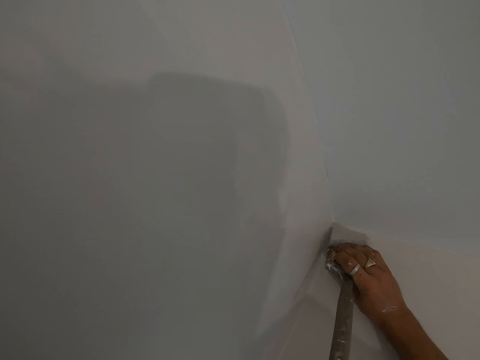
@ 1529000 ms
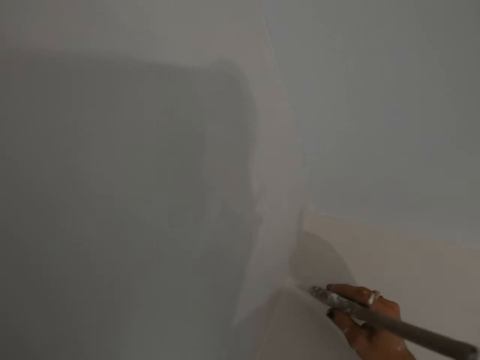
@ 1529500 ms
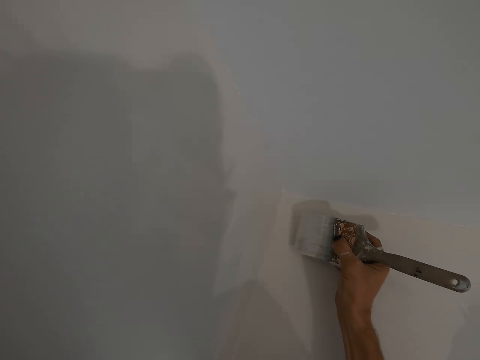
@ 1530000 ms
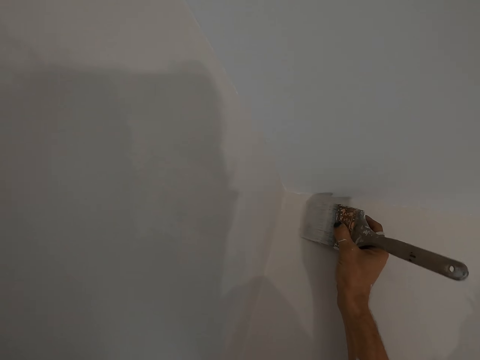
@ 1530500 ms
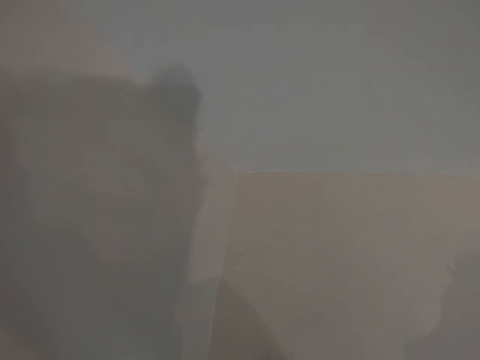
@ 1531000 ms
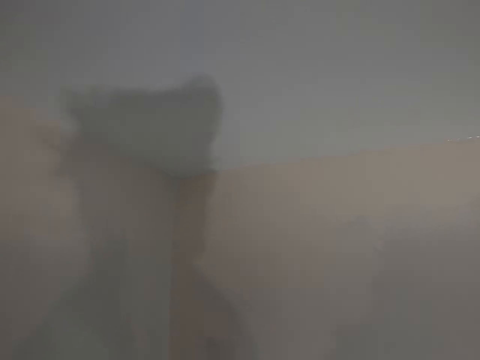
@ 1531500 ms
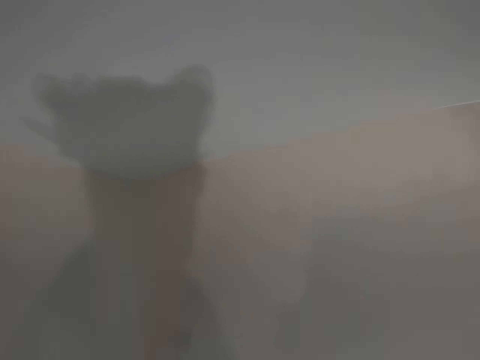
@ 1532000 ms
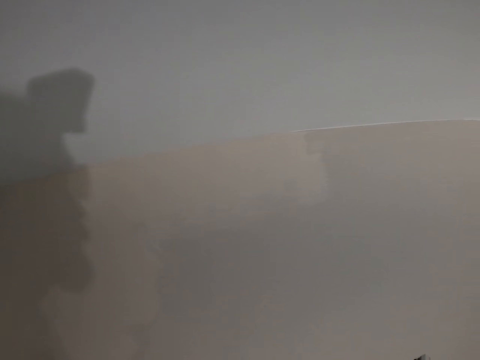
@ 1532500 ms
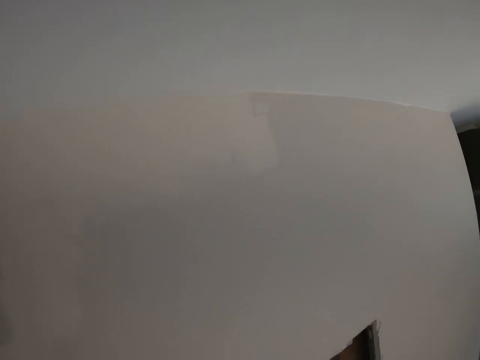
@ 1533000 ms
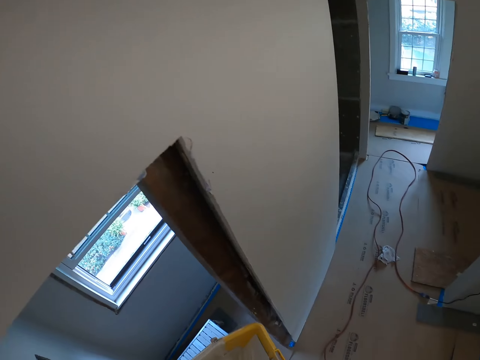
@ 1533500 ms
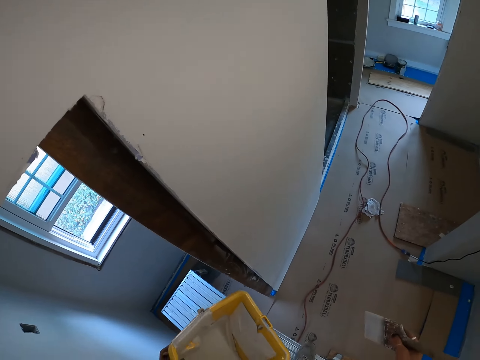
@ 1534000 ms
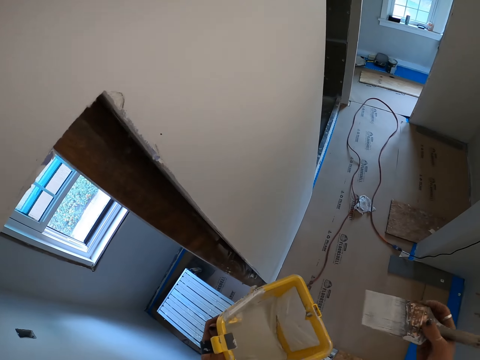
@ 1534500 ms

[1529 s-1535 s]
The camera wearer dips the paint brush in the paint tray. They walk around the room.

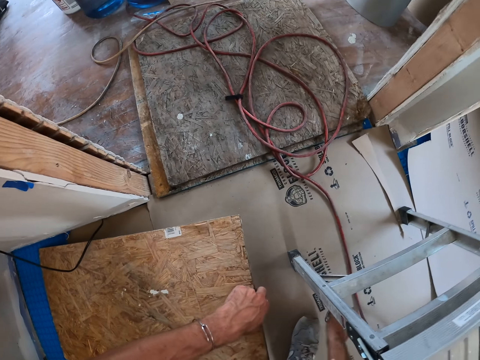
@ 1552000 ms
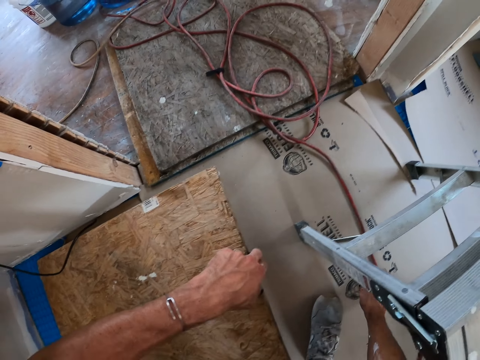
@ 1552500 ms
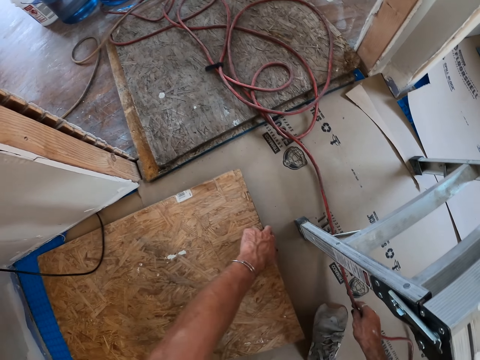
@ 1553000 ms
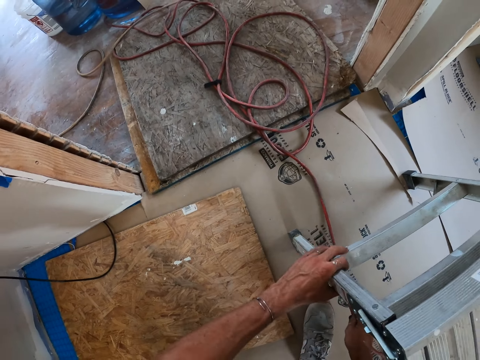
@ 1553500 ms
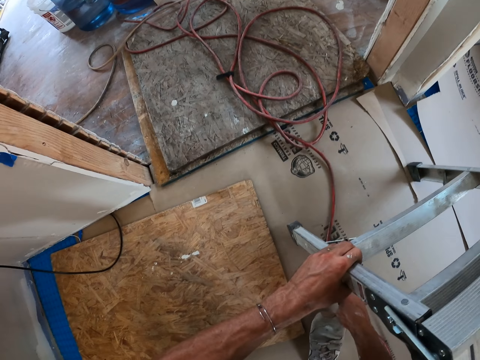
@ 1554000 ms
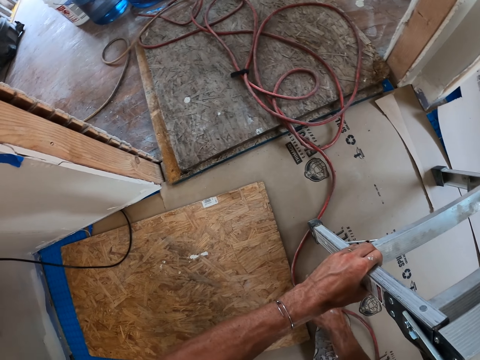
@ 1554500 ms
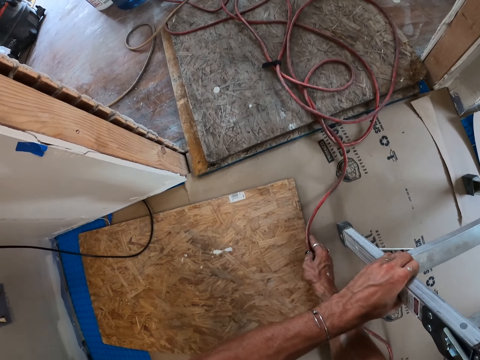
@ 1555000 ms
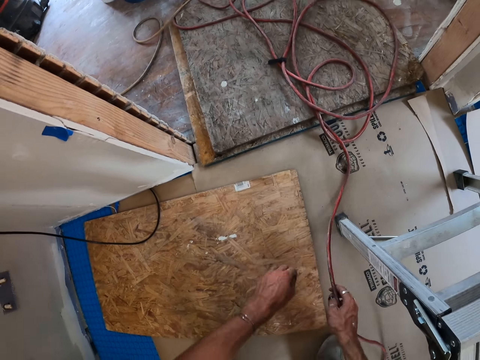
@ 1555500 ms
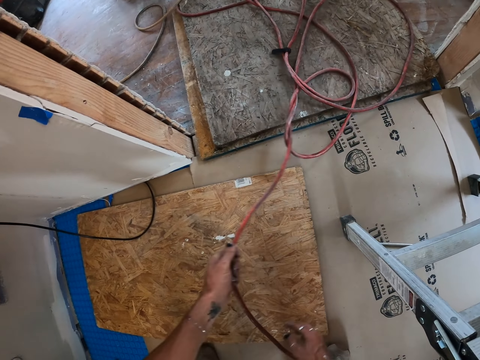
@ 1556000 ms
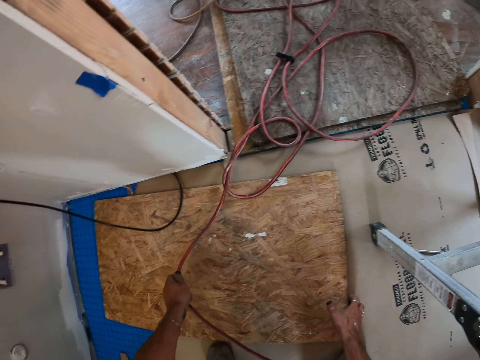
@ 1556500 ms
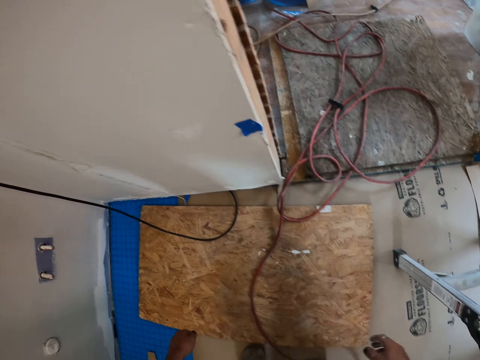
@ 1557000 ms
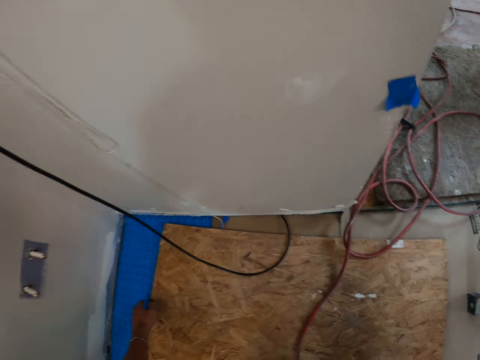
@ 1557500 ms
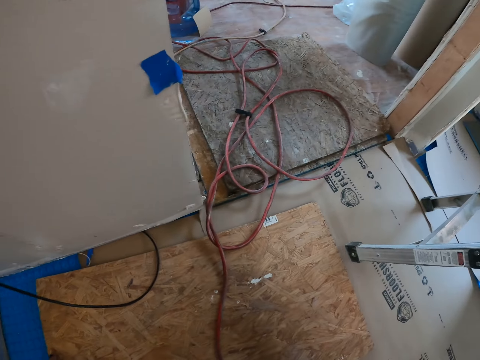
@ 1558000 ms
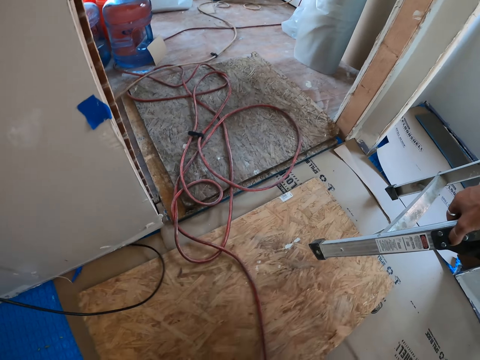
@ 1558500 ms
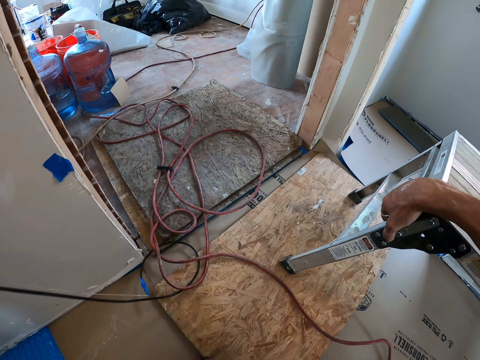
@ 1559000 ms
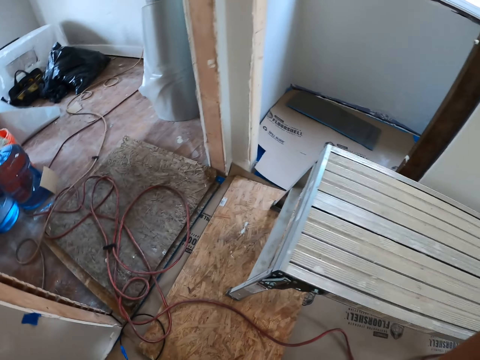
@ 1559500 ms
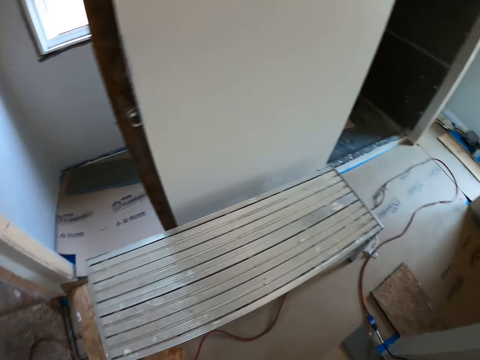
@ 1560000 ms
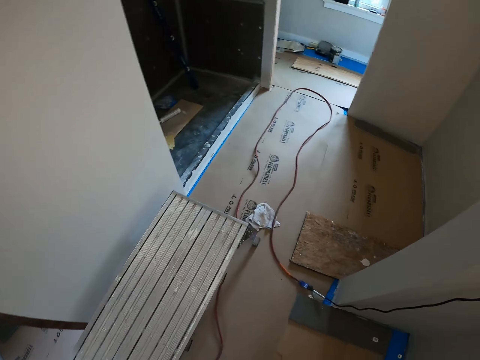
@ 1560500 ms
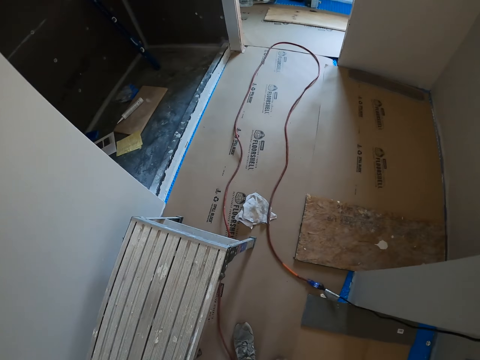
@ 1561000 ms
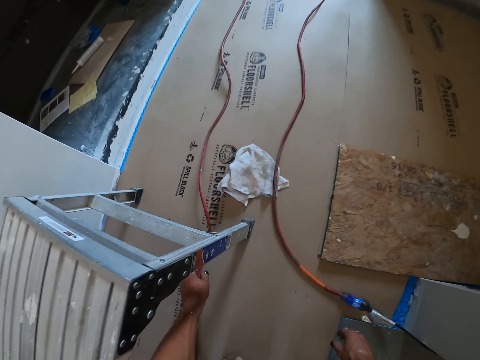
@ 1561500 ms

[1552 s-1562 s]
The camera wearer picks up the wire from the floor. They drop the plywood on the floor. They pass the cable or wire under the scaffolding stand. They lift the stand, release the stand and put the wire on the floor. They push the plywood beneath the stand. They hold the wire on the floor. They walk around the room.

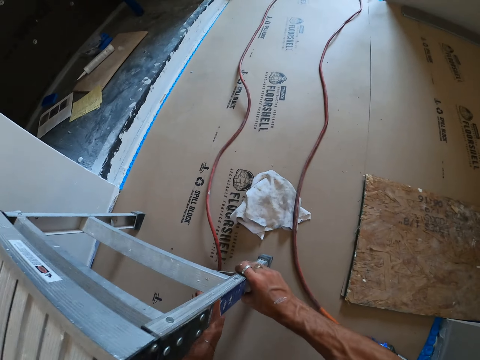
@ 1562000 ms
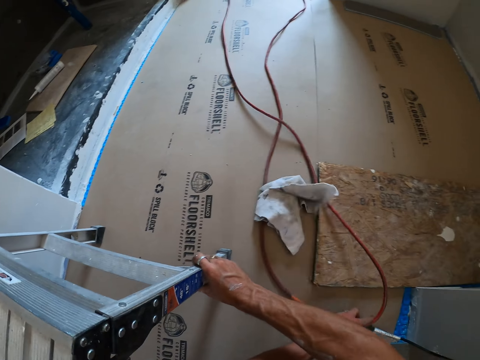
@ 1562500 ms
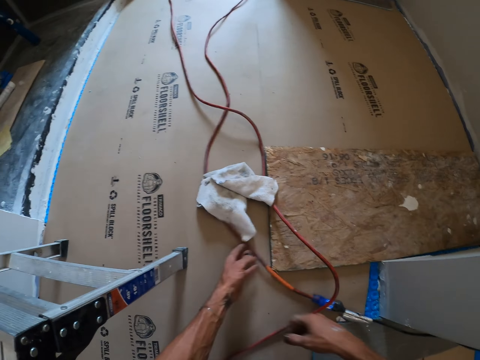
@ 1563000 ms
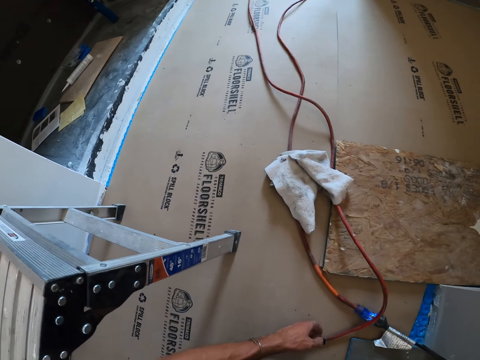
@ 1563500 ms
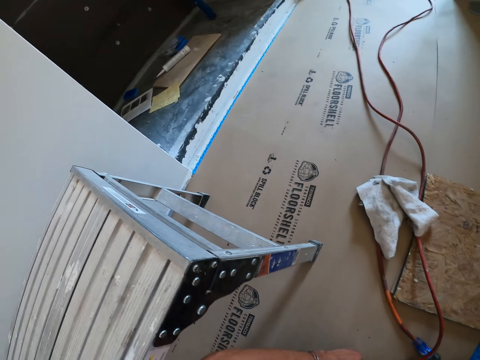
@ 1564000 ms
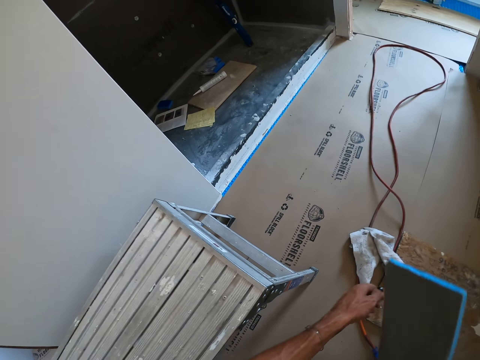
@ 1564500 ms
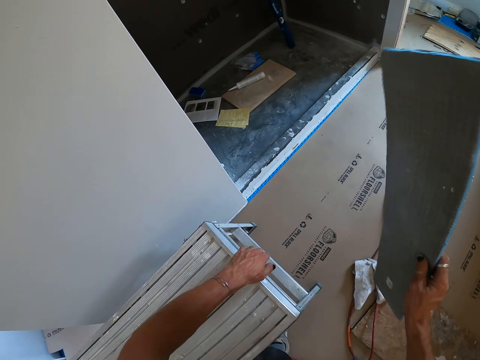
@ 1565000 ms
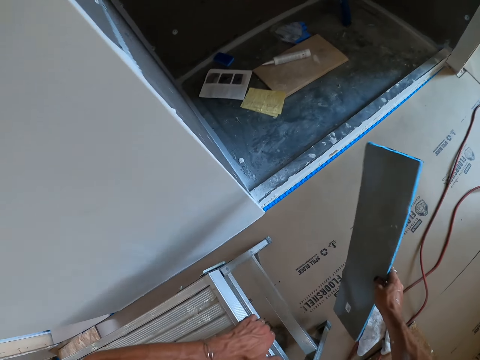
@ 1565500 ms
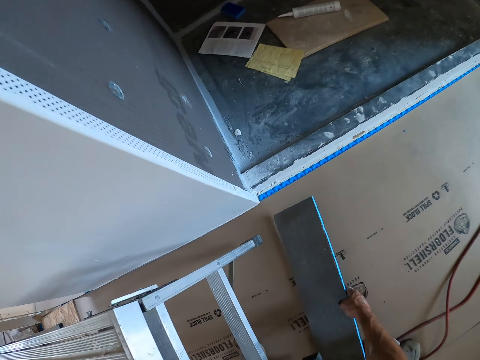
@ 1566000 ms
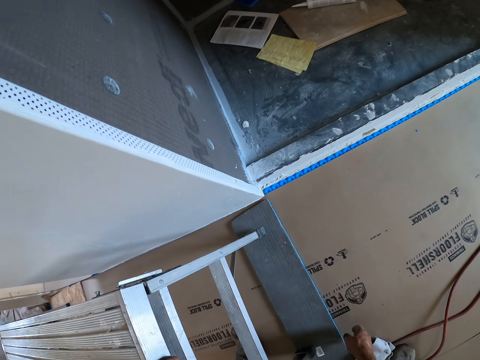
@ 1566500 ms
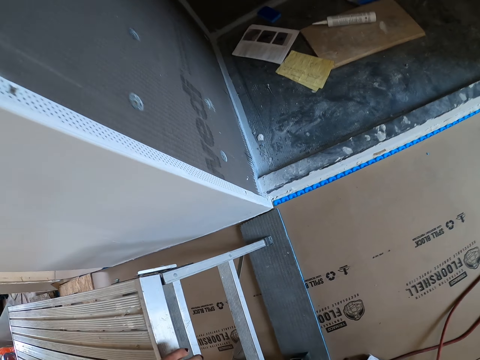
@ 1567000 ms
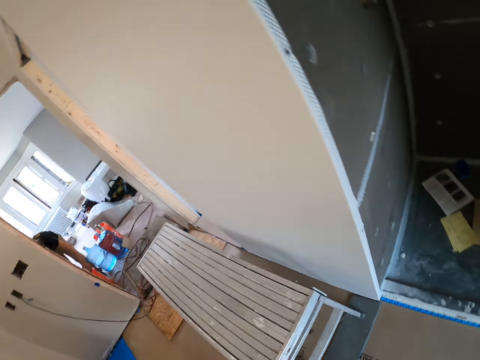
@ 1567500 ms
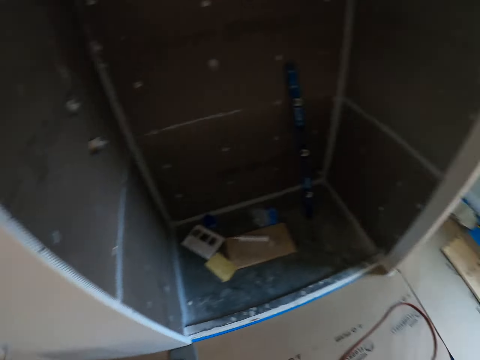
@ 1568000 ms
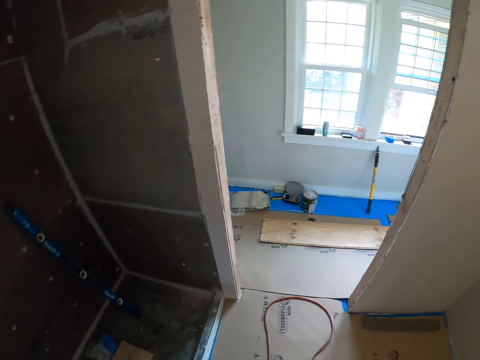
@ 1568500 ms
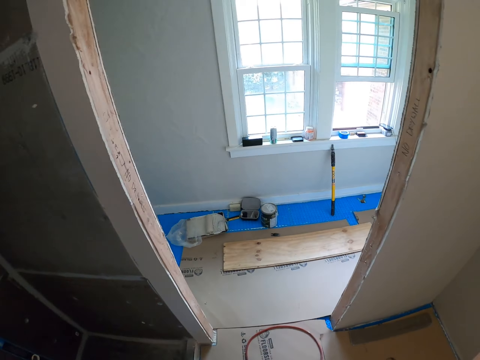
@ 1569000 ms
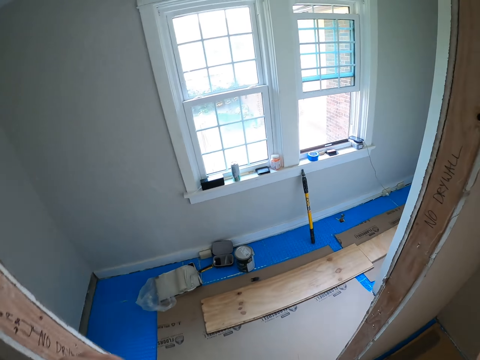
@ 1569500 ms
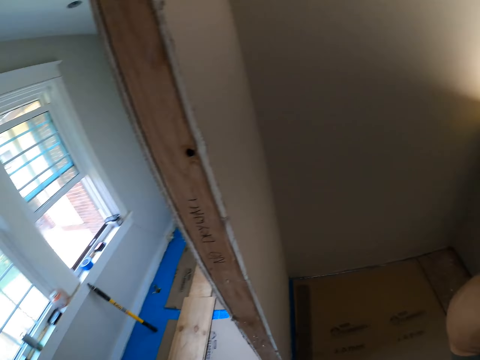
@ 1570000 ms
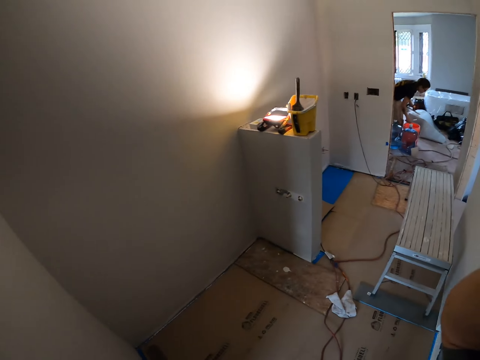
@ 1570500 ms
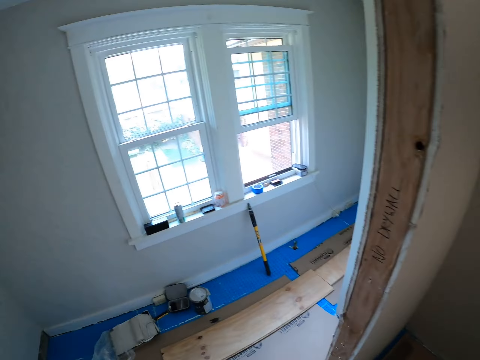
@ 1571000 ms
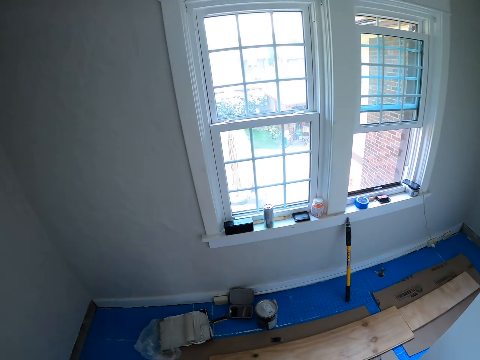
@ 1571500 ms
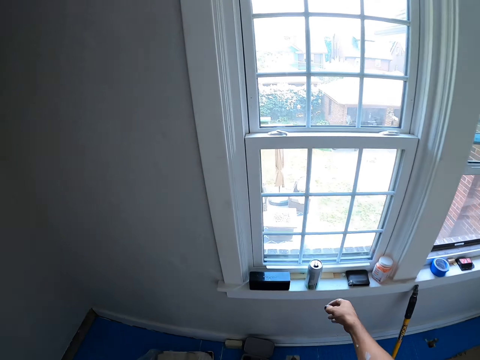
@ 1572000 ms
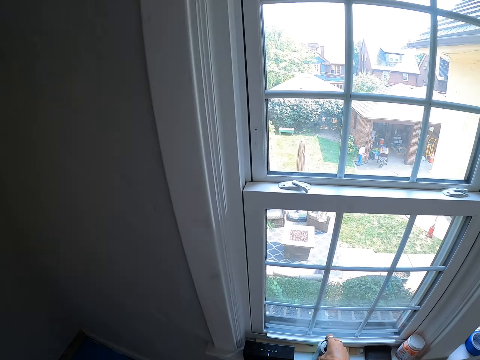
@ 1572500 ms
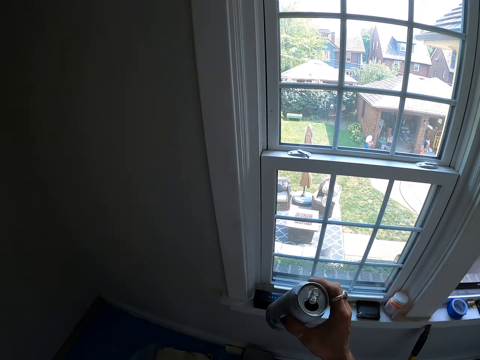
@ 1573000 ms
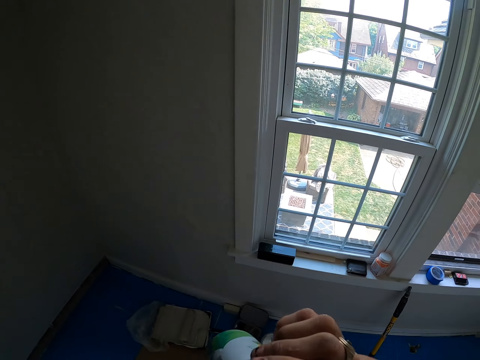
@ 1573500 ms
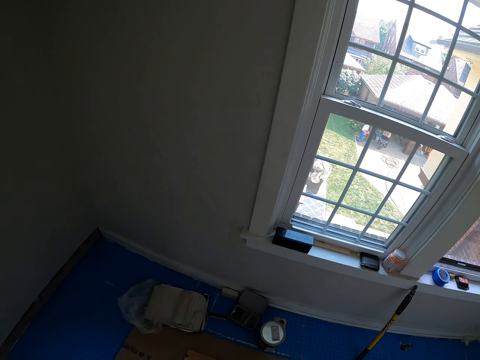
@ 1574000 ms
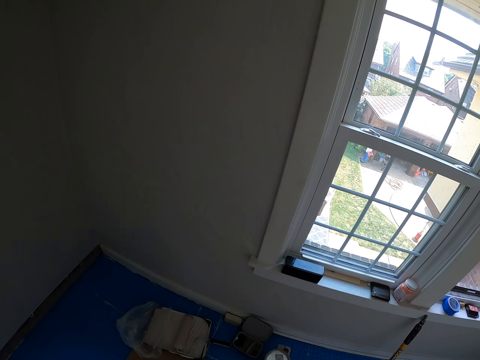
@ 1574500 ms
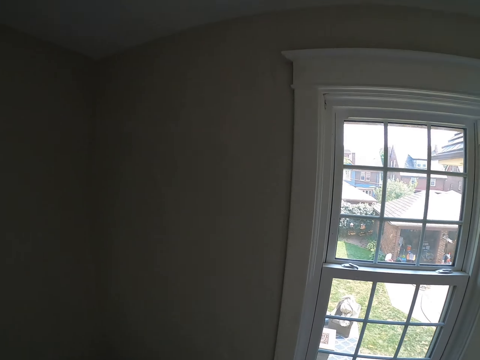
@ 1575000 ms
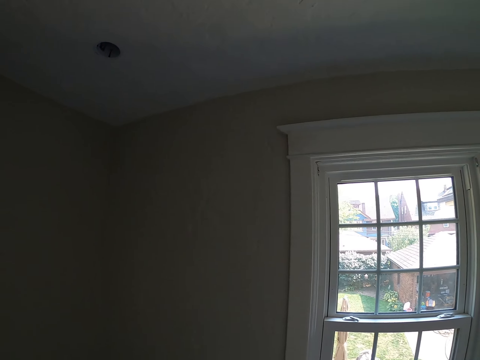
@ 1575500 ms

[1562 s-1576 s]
The camera wearer lifts the stand. They pass the cable under the scaffolding stand. They release the stand. They pick up the board from the floor. They lift the stand and put the board beneath the stand. They release the stand. They walk towards another room. They look around. They pick up the drink from the window stool. They drink the drink. They turn around the room.
